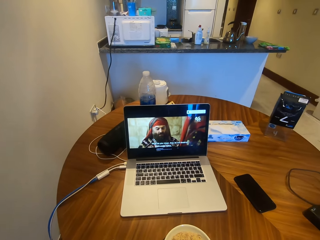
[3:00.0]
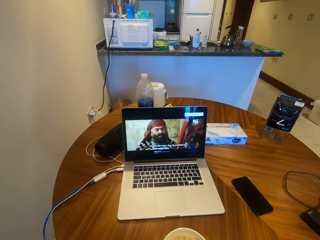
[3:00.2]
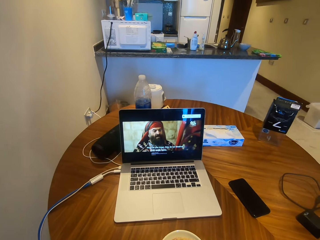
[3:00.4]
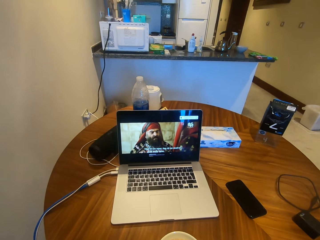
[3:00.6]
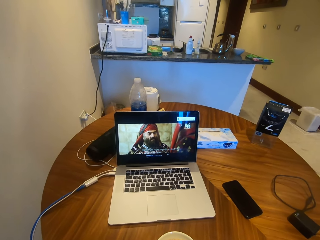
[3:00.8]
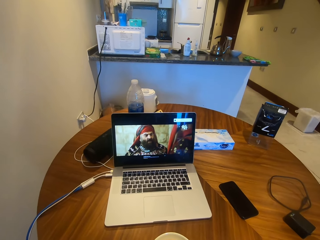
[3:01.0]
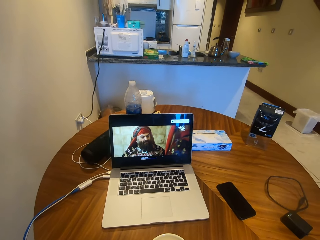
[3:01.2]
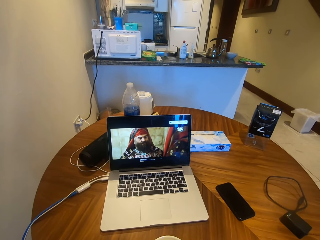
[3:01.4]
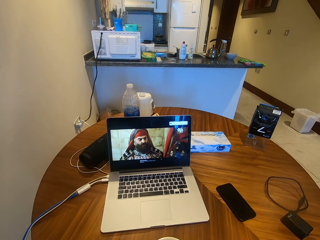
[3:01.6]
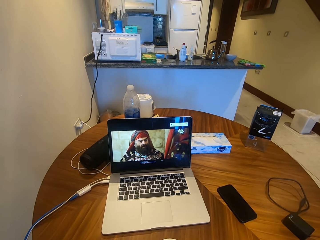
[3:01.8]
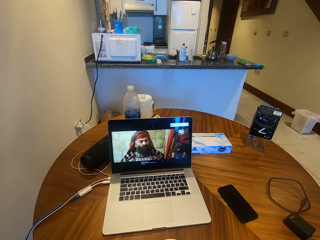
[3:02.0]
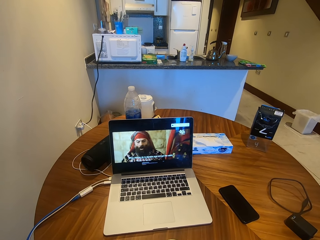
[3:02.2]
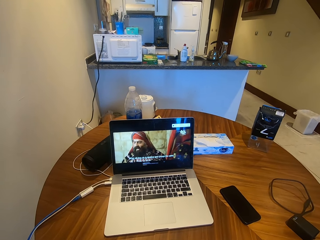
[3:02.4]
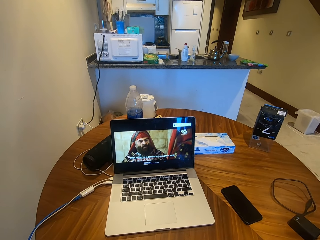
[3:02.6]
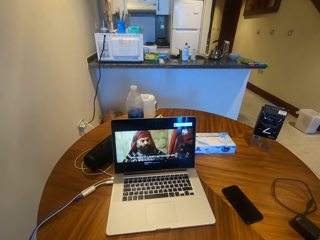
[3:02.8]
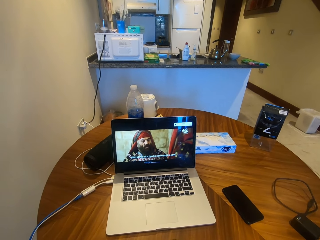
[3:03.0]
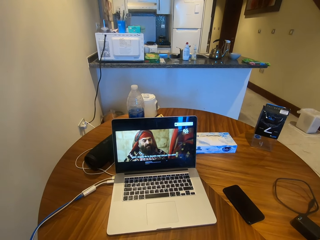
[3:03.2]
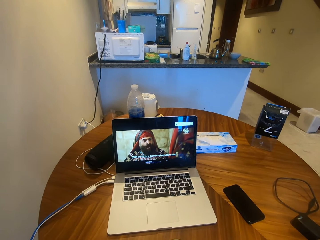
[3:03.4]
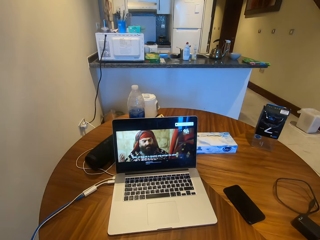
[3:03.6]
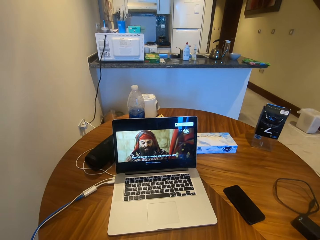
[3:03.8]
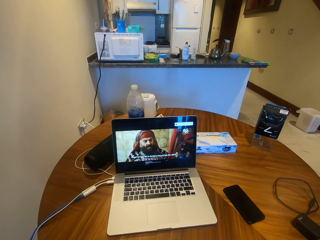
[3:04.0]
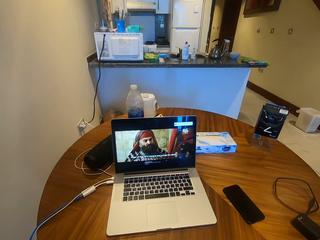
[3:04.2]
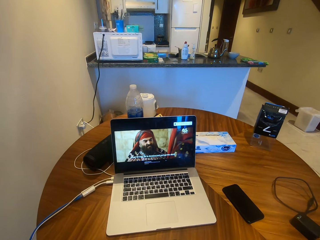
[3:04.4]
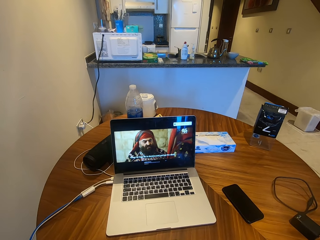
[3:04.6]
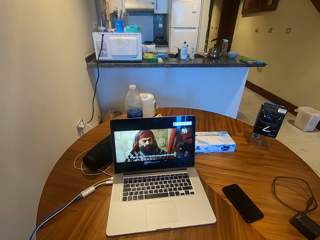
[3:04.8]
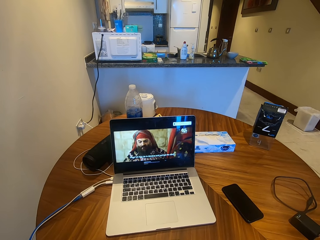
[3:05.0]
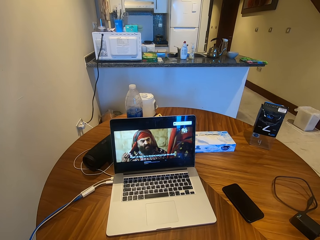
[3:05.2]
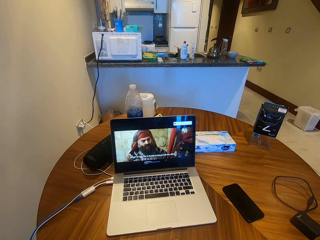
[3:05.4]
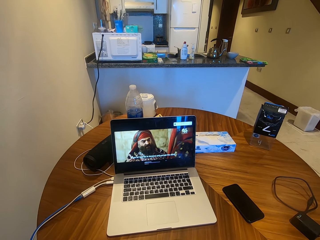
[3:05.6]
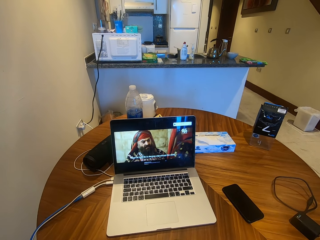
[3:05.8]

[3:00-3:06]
The camera wearer watches a movie from the laptop.

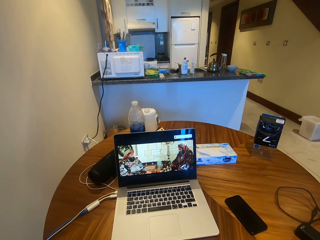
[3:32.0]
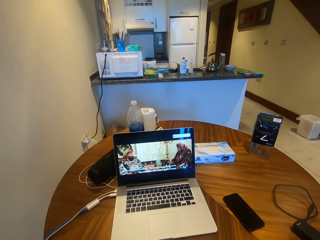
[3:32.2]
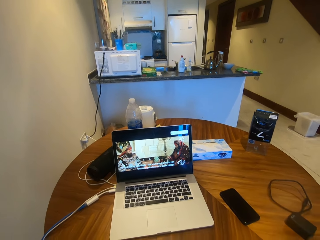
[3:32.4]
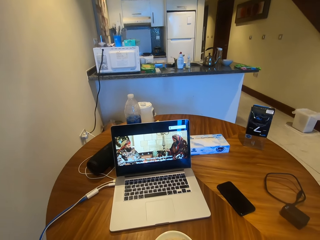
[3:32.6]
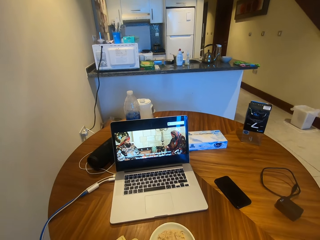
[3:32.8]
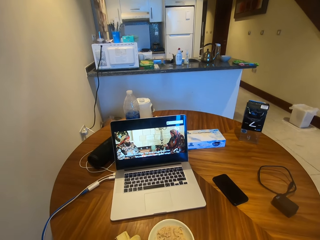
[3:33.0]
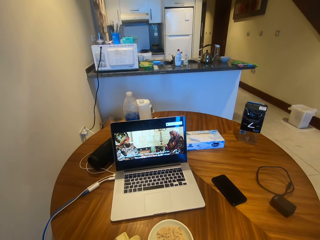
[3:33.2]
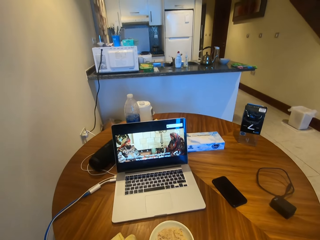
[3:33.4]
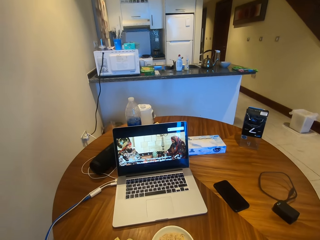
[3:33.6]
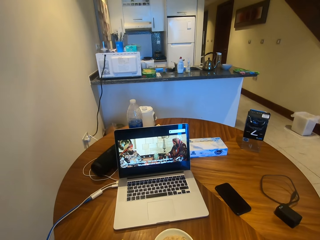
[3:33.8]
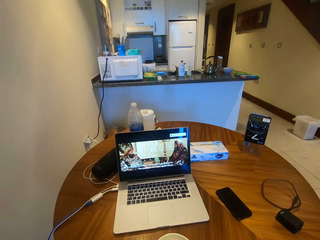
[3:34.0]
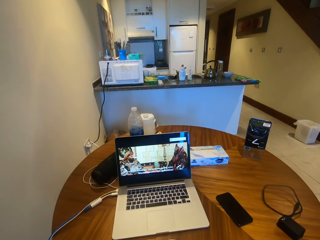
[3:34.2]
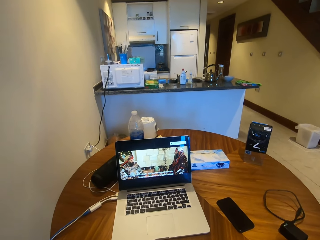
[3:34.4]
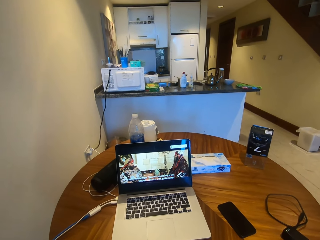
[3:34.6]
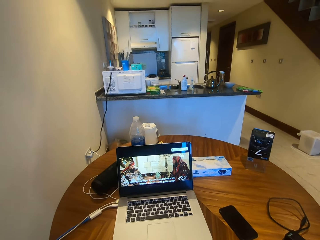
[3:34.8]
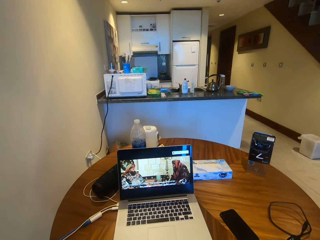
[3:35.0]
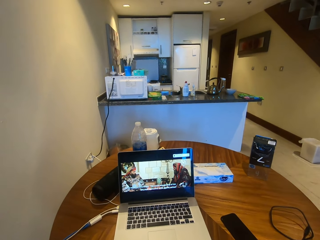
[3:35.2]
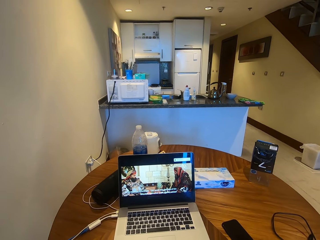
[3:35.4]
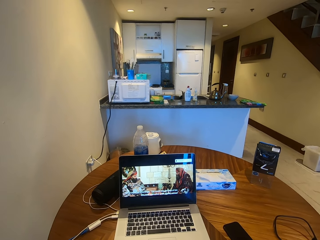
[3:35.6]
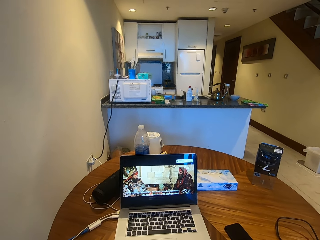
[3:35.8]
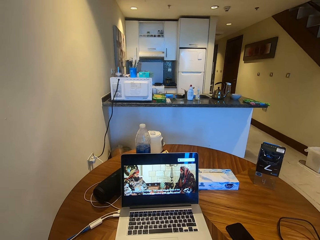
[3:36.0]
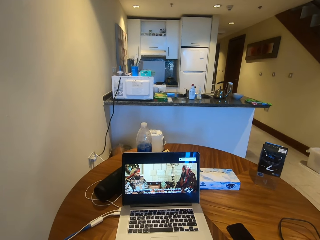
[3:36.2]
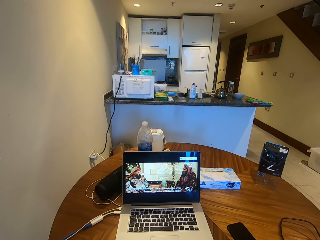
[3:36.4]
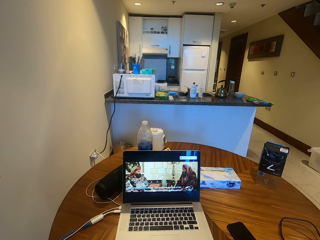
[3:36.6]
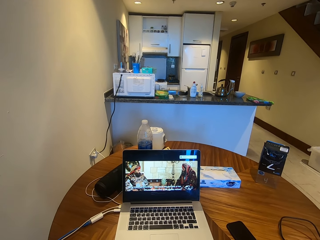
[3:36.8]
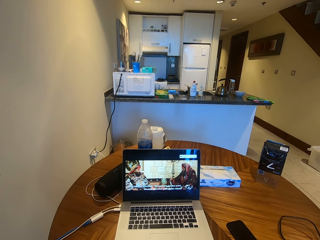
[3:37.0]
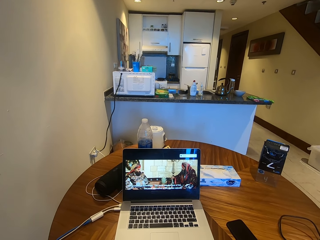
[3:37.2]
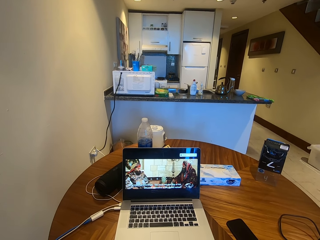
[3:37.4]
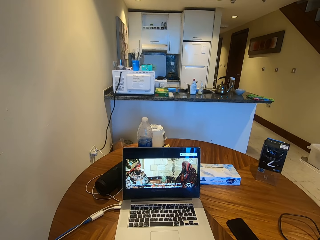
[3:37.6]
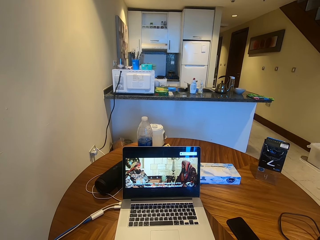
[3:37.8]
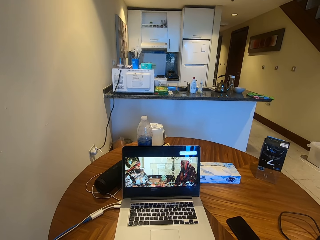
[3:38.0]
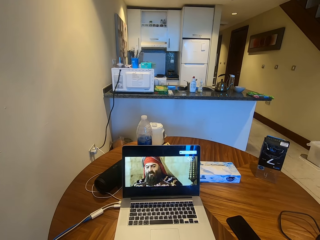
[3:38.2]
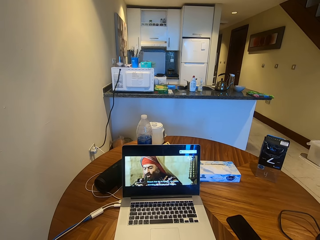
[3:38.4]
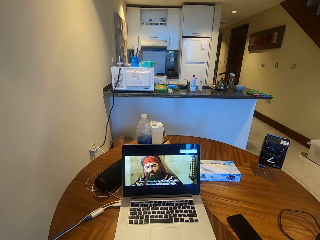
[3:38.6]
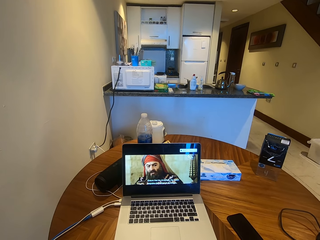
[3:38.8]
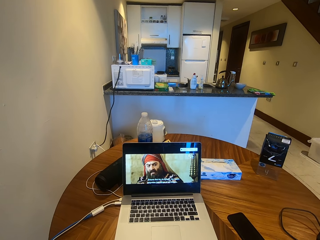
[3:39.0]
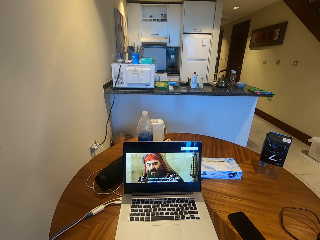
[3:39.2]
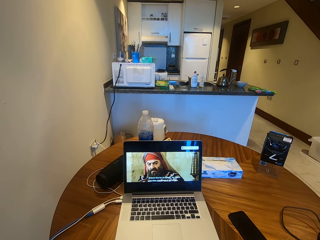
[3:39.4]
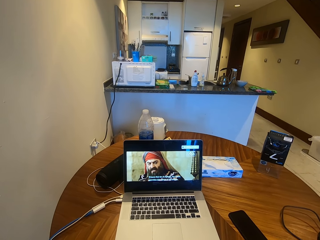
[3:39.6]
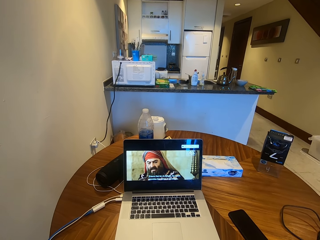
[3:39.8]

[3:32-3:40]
The camera wearer moves the banana. They watch a movie from the laptop.

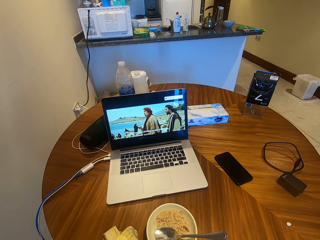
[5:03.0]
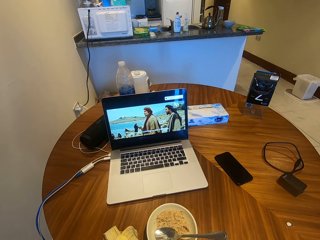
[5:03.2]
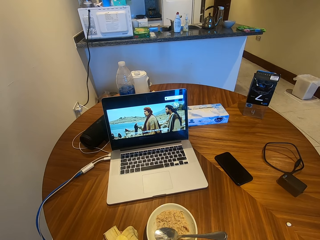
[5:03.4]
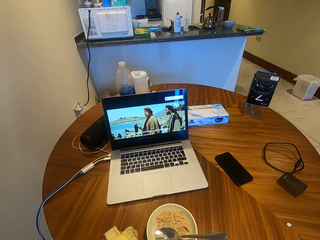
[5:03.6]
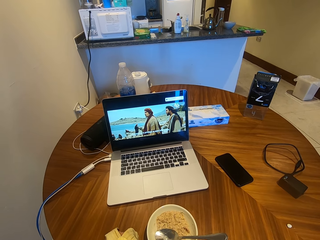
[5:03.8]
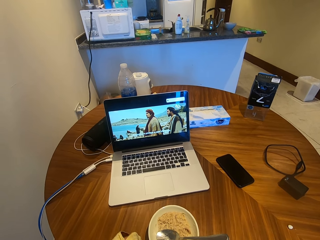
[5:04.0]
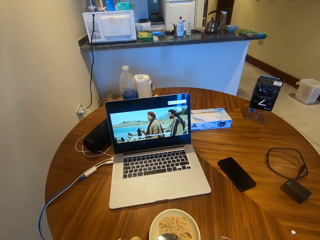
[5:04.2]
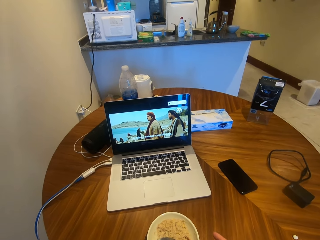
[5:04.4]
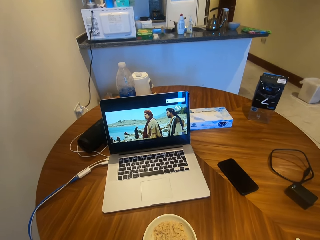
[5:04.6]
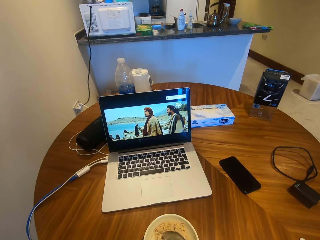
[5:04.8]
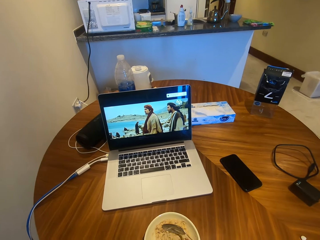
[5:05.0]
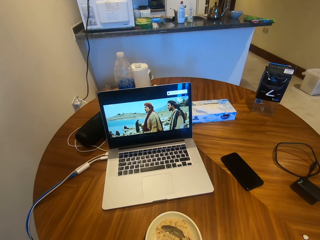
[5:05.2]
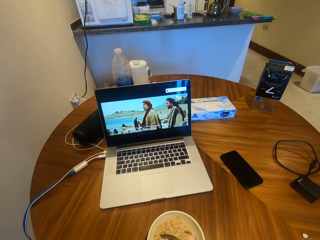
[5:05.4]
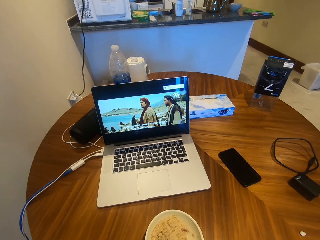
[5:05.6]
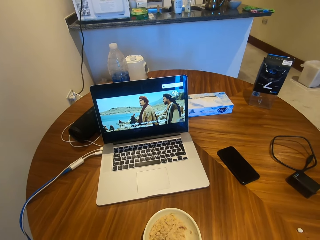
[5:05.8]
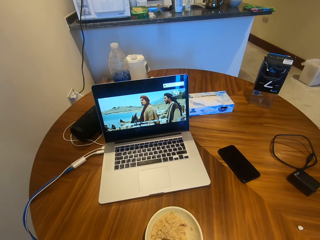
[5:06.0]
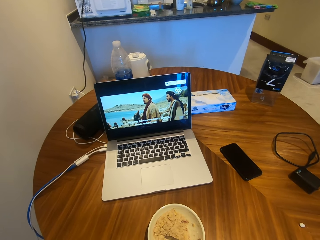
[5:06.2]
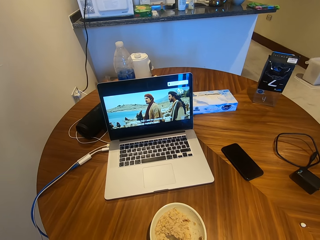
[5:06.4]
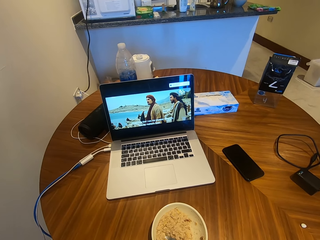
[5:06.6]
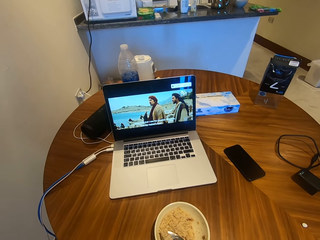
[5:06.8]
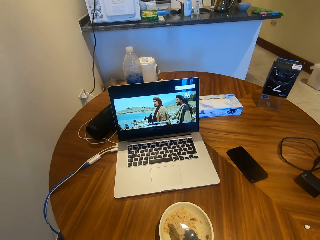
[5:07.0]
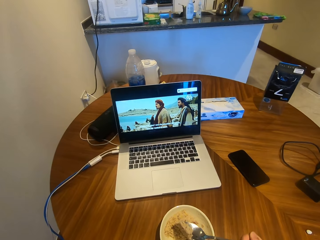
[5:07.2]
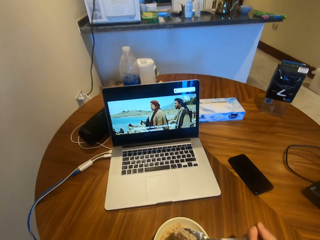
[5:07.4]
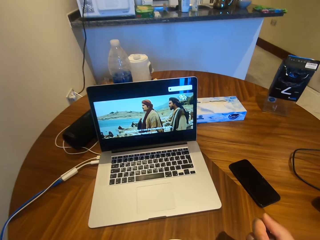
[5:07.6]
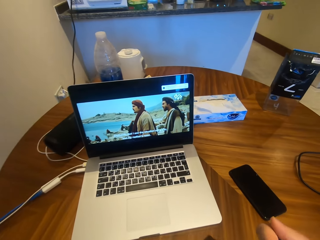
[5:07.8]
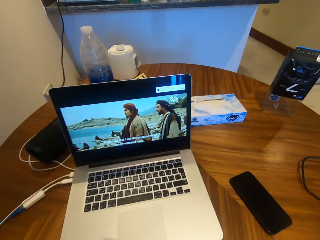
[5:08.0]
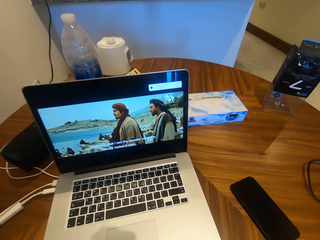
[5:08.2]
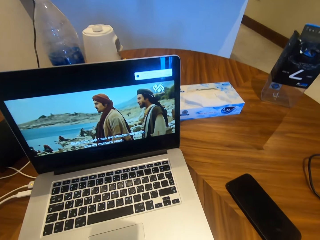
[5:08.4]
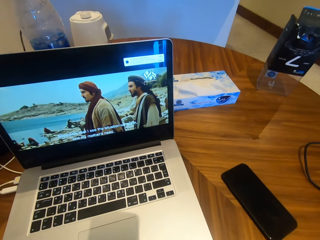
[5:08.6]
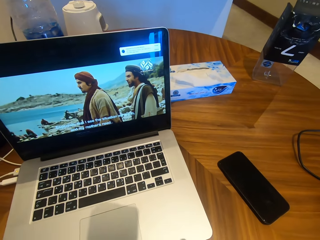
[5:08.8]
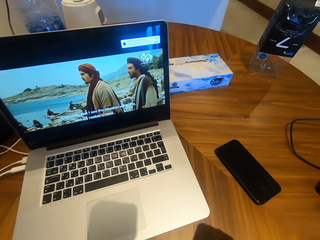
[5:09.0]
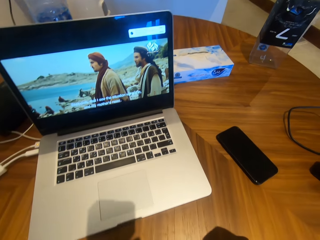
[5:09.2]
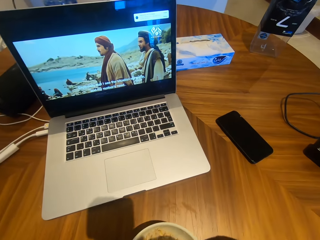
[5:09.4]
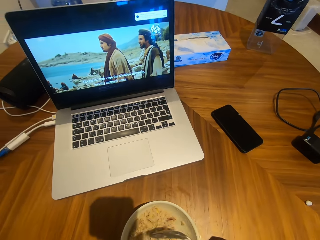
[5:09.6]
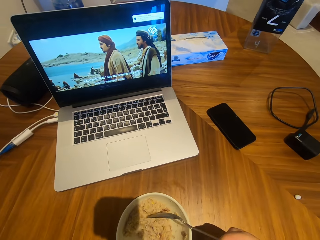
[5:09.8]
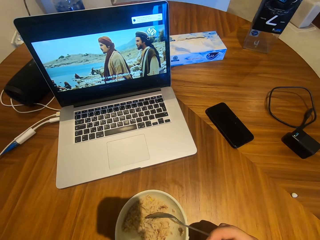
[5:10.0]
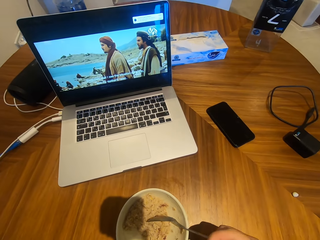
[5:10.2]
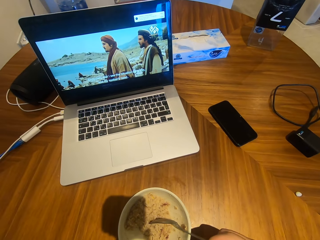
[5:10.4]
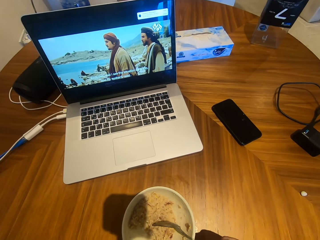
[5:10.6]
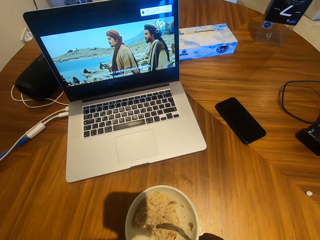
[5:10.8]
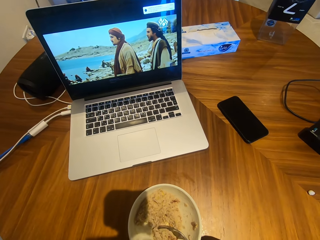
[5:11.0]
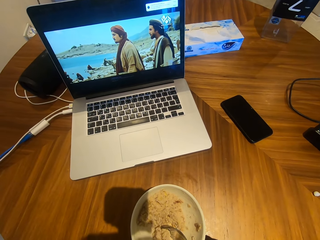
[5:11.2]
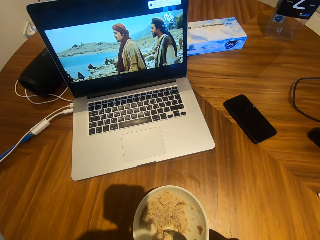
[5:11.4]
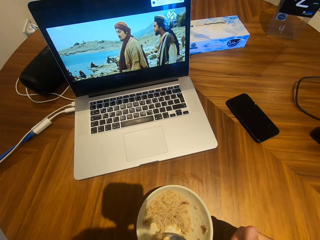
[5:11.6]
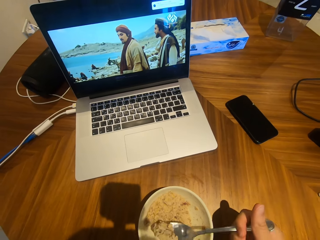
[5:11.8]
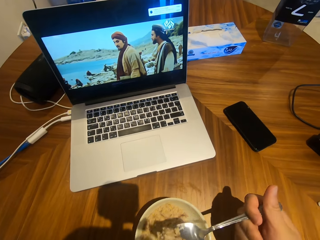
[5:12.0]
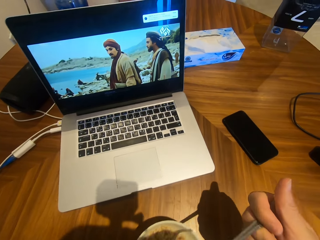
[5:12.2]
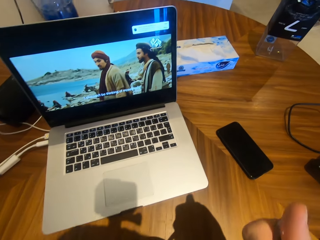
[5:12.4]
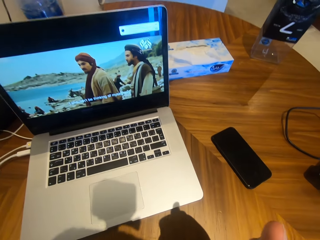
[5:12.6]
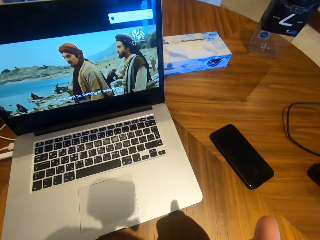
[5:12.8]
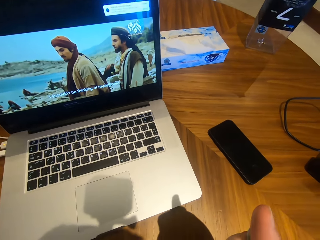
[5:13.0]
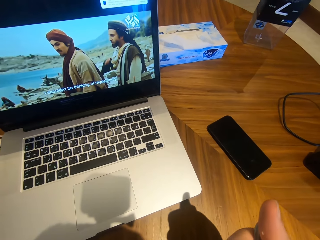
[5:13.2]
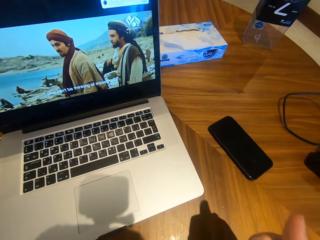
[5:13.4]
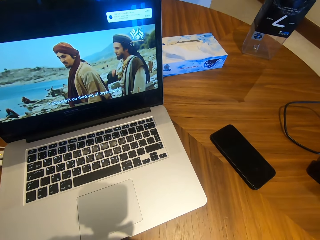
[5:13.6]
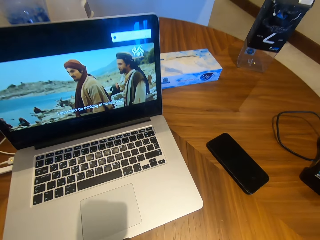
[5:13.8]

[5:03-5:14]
The camera wearer scoops food from the plate. They move the spoon. They eat the food. They move the spoon. They scoop food from the plate. They move the spoon. They eat the food.
